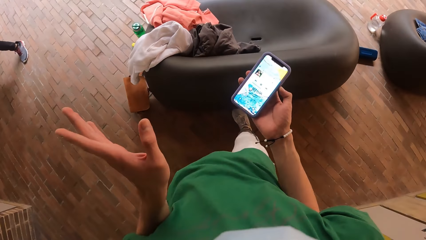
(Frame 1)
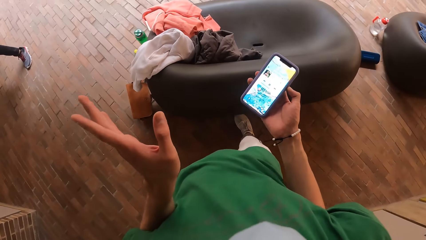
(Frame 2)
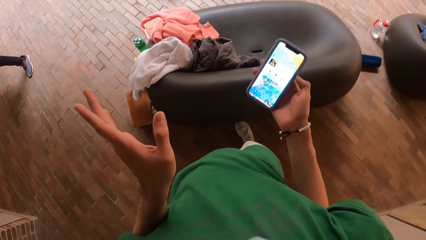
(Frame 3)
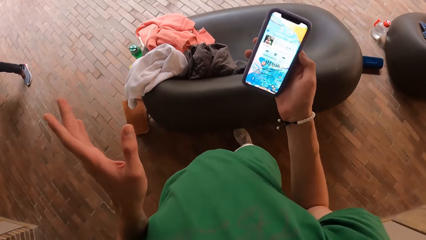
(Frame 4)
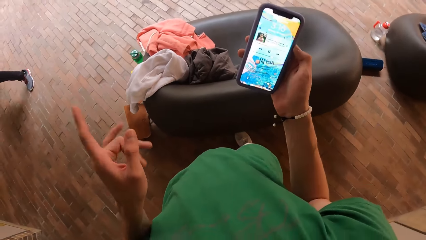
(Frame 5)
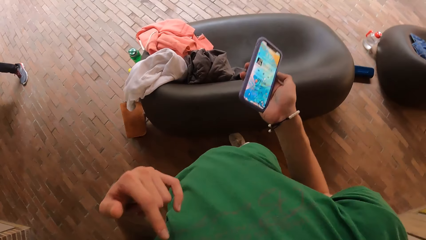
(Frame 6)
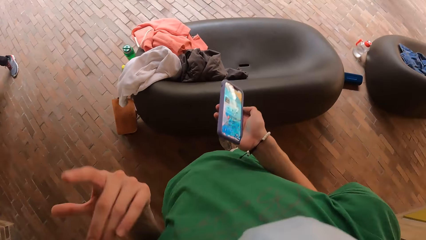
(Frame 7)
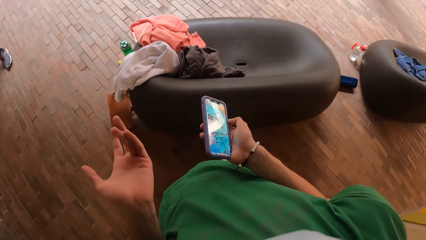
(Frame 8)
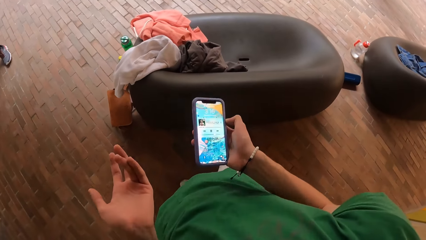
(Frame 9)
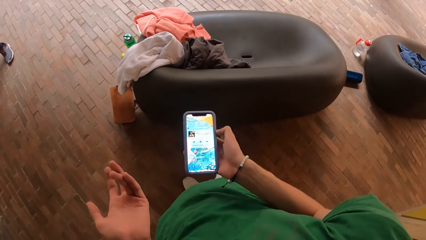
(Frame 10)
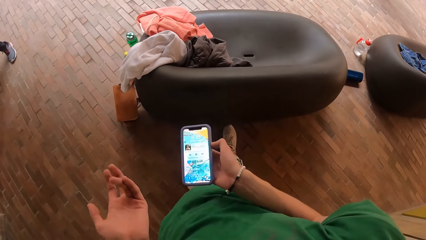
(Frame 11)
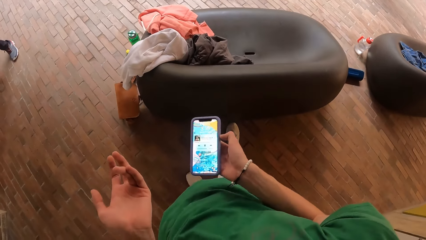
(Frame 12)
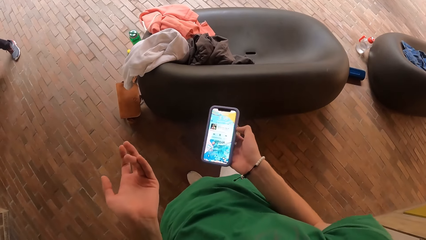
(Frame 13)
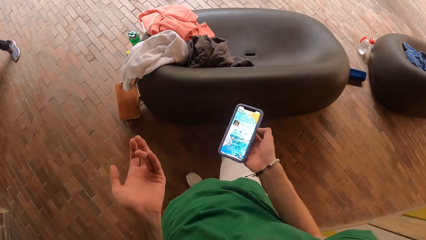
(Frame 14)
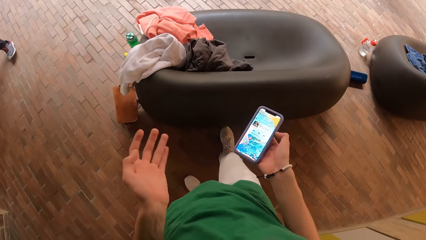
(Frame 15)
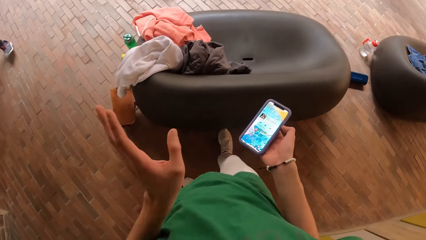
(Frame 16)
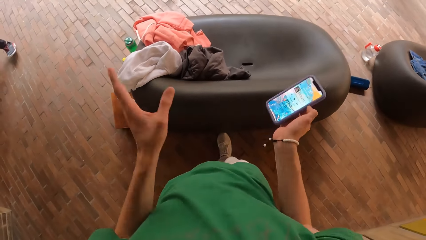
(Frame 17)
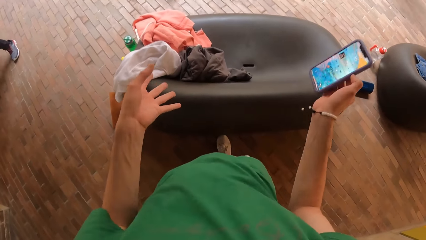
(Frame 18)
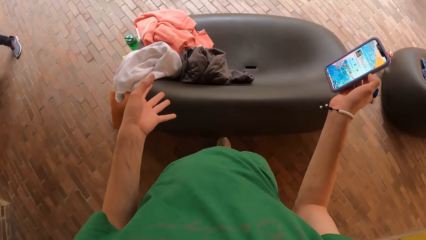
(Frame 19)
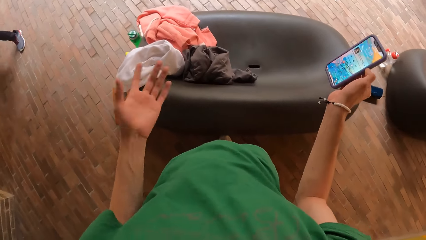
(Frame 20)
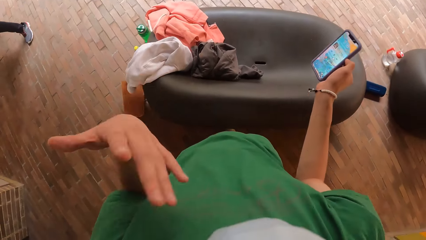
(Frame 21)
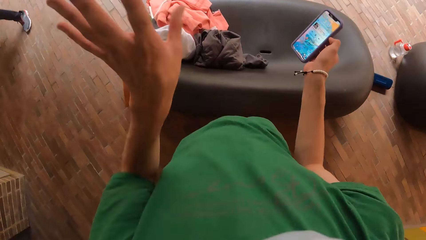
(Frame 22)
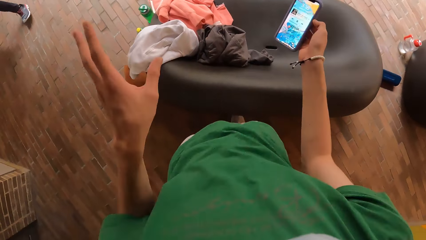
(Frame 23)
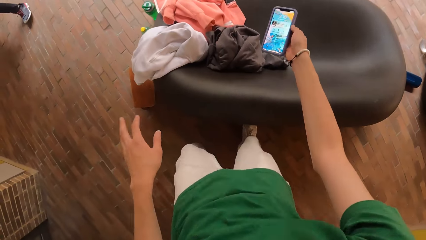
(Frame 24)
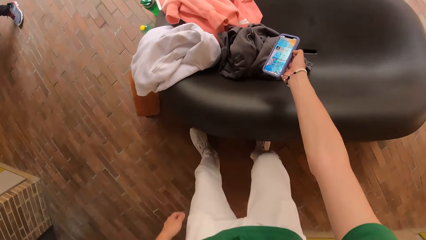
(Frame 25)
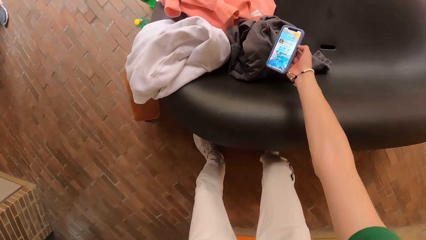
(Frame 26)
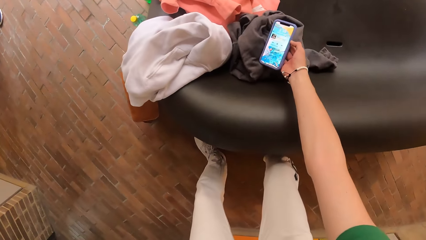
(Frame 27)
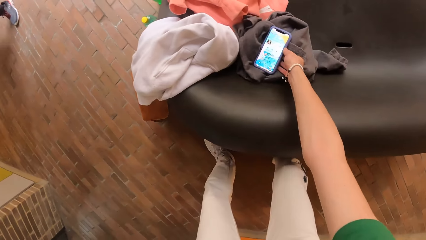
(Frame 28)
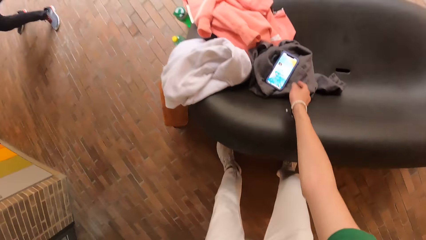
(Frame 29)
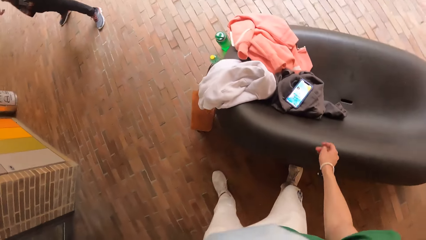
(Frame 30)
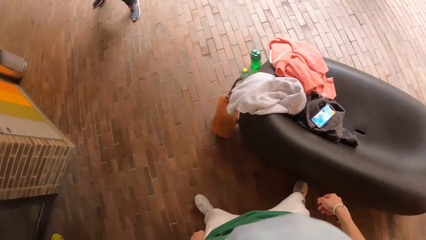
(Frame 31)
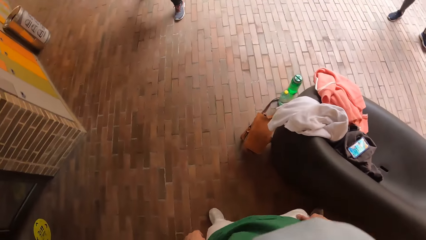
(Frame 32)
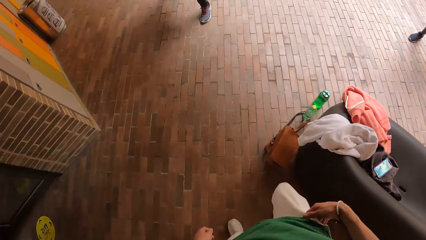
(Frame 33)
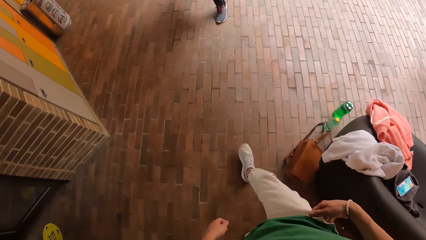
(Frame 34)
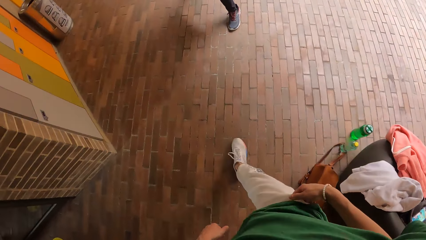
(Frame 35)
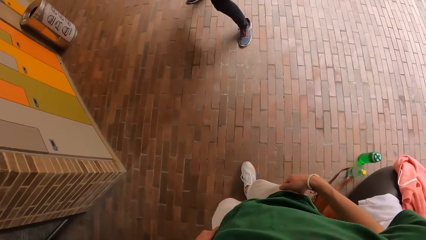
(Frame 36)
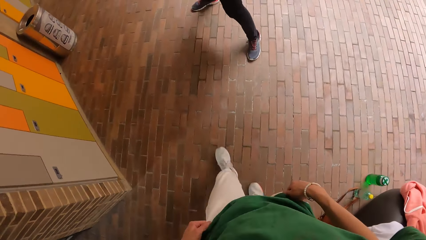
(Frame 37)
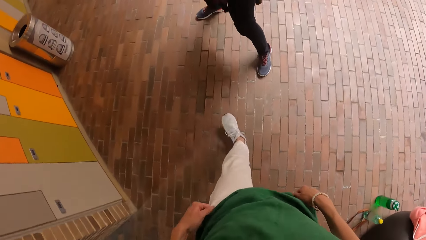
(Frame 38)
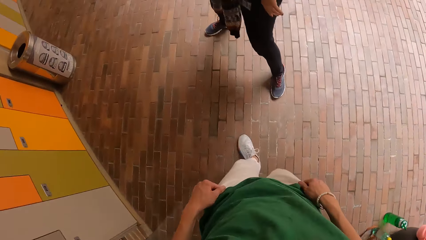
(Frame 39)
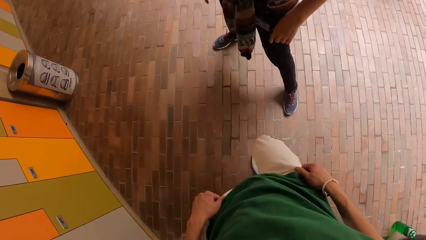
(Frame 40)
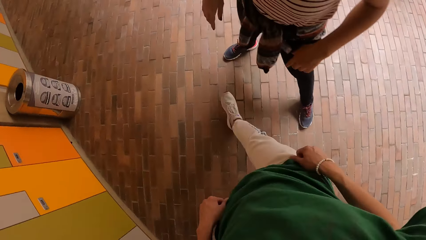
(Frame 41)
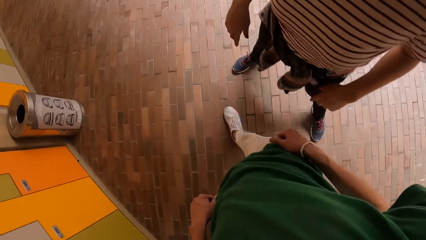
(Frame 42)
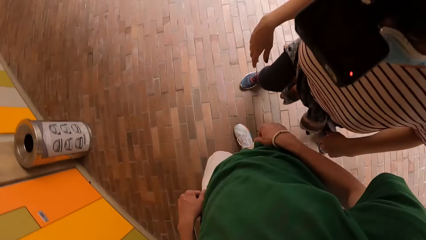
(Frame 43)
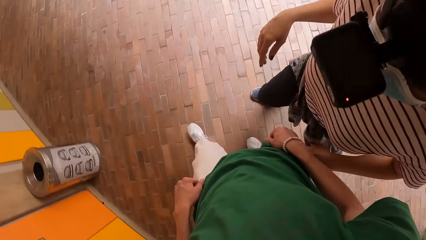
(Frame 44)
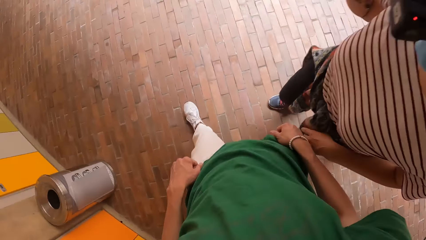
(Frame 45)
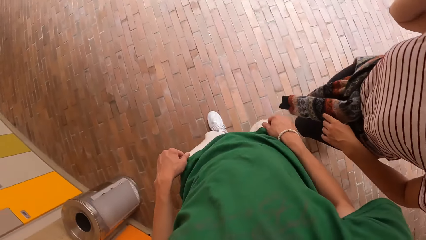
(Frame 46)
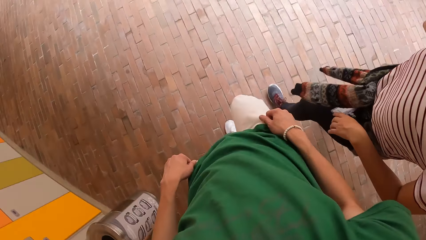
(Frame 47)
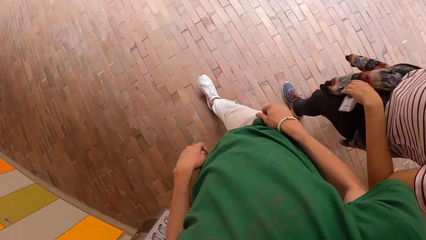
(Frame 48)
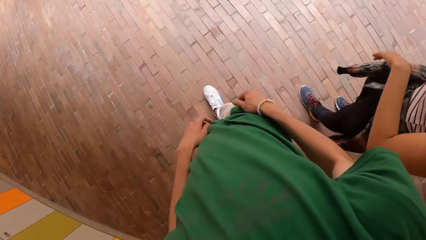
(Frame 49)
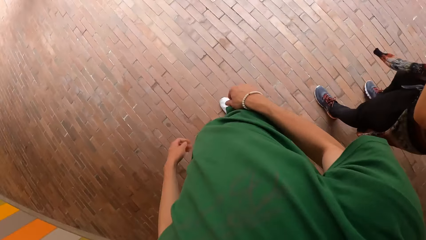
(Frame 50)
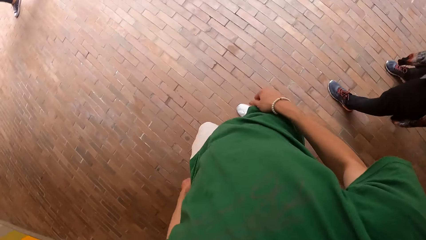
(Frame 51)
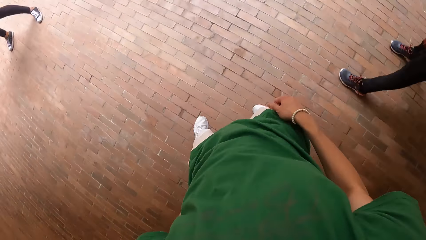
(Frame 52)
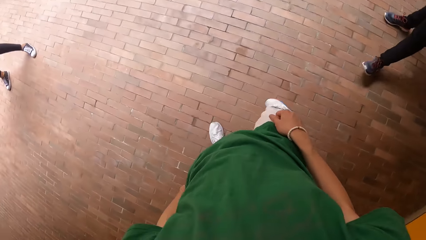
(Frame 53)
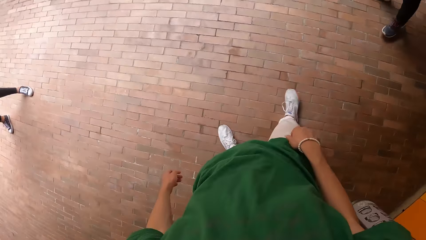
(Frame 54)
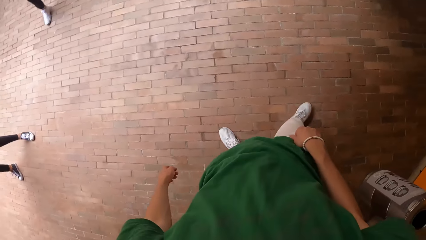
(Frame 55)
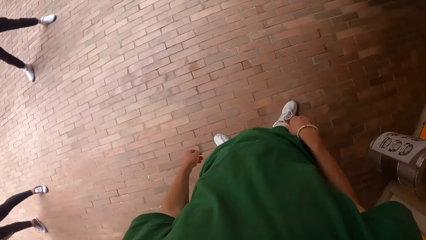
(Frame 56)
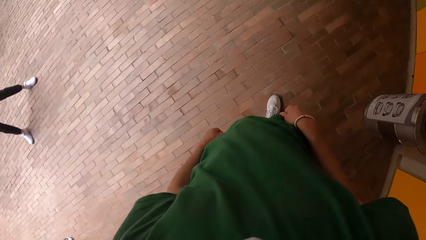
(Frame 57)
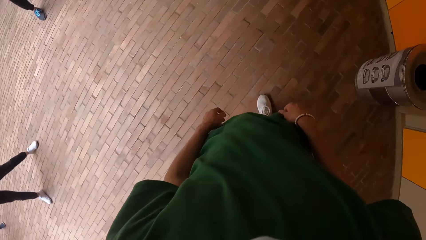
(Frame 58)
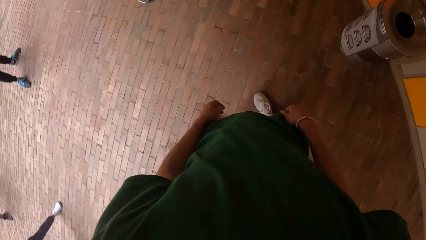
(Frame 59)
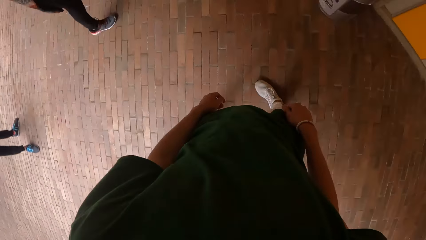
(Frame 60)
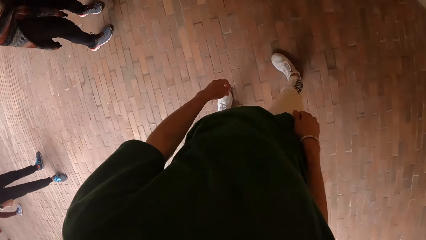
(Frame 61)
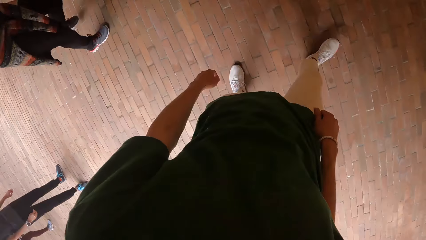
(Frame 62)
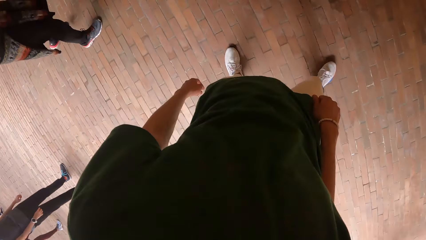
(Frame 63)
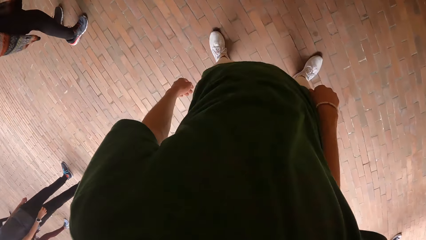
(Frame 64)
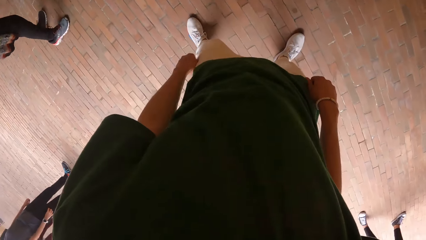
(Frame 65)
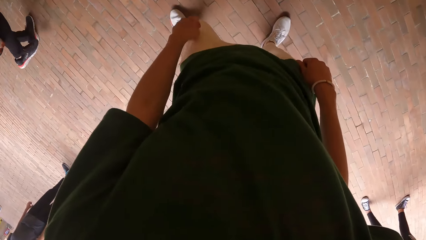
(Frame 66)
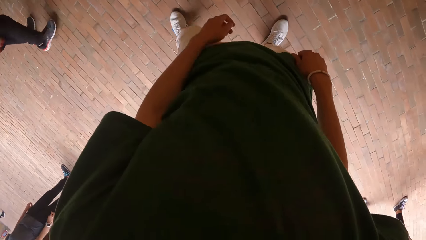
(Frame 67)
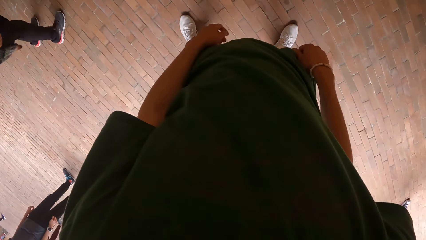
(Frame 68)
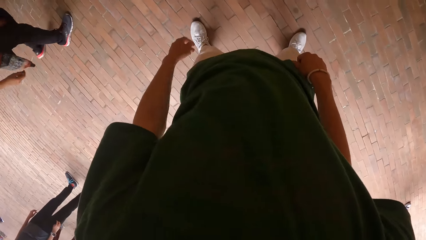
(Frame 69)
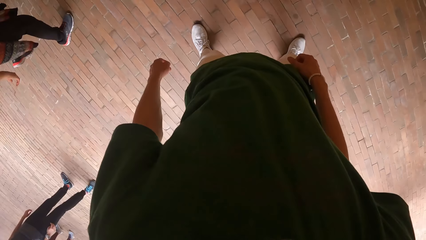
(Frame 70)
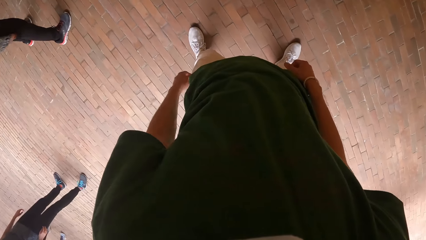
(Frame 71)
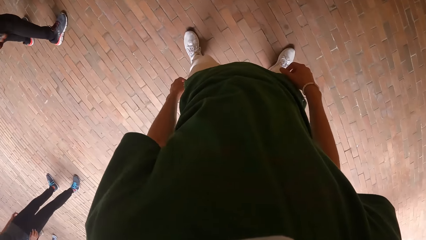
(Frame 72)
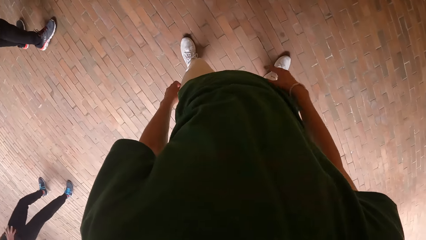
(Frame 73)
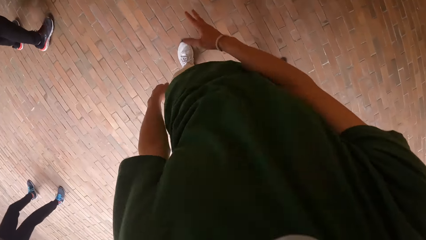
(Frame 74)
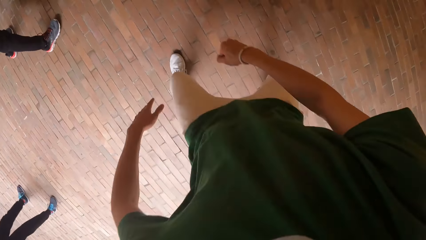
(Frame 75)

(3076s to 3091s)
The camera wearer uses the phone. He drops the phone on the chair with his right hand.
